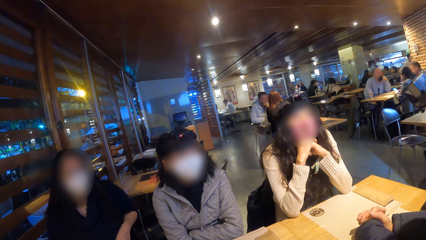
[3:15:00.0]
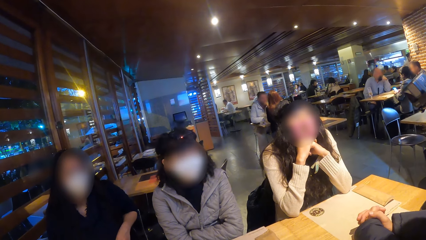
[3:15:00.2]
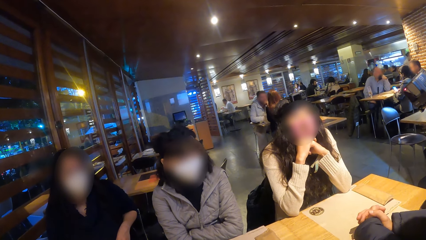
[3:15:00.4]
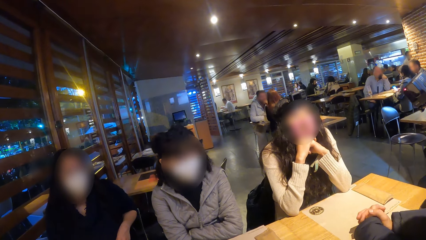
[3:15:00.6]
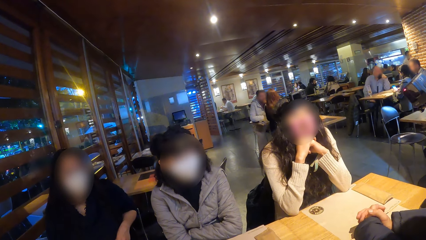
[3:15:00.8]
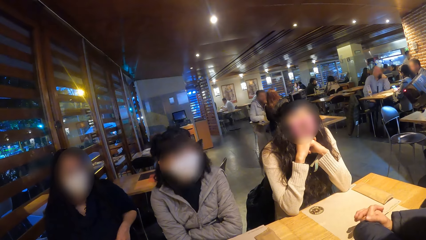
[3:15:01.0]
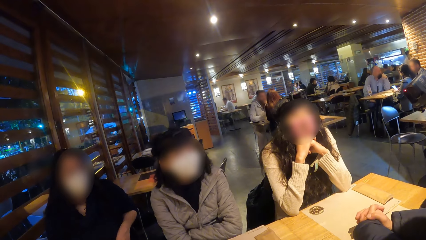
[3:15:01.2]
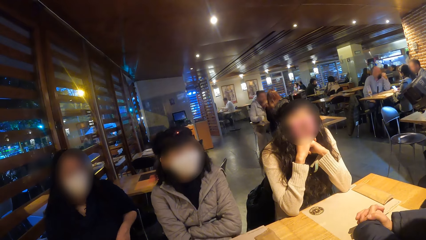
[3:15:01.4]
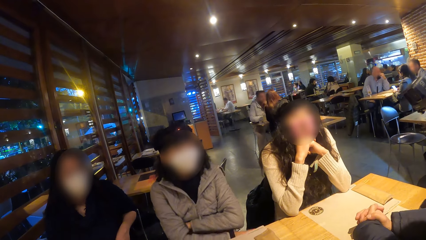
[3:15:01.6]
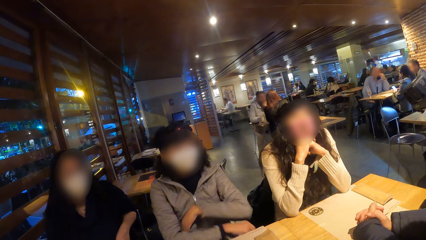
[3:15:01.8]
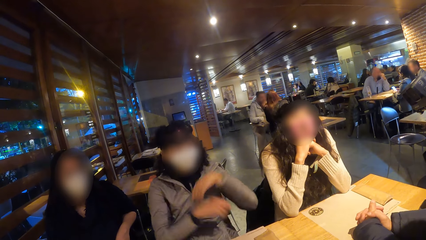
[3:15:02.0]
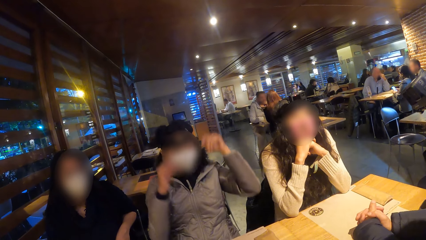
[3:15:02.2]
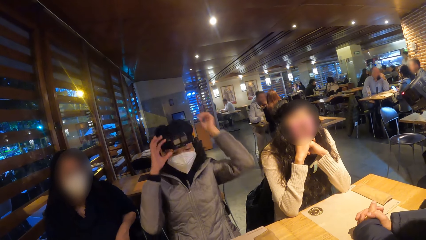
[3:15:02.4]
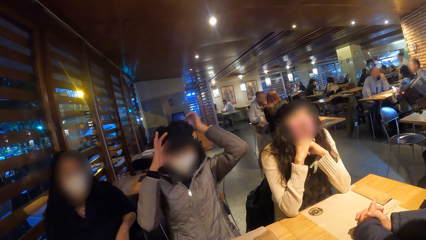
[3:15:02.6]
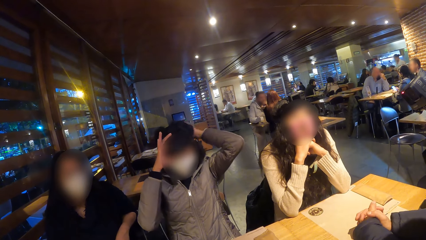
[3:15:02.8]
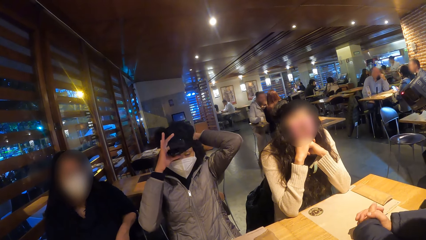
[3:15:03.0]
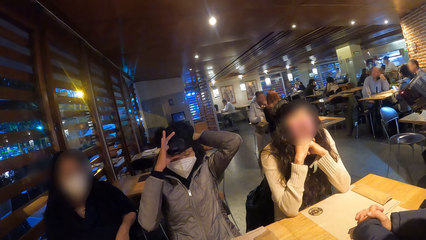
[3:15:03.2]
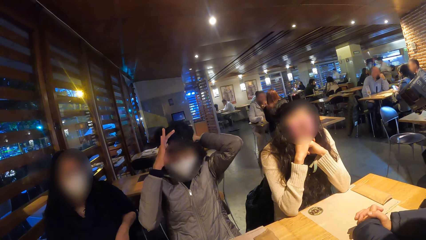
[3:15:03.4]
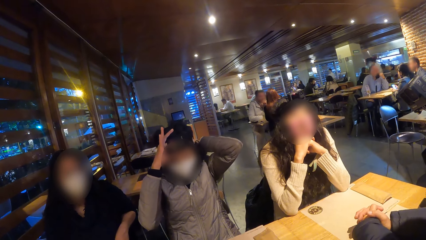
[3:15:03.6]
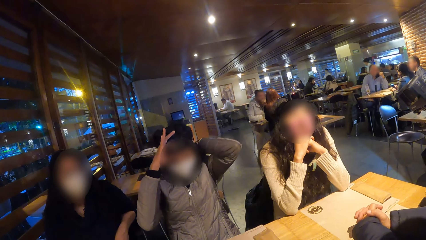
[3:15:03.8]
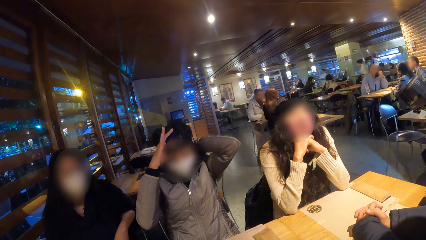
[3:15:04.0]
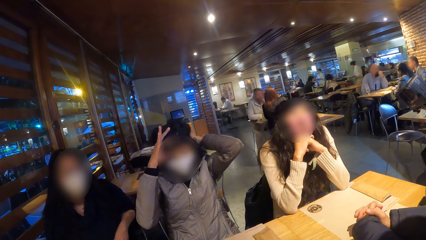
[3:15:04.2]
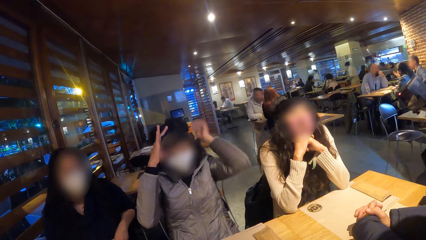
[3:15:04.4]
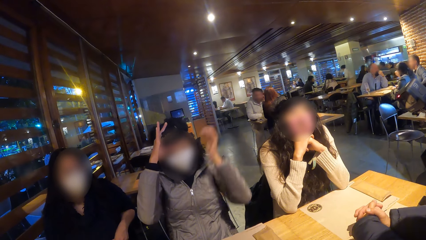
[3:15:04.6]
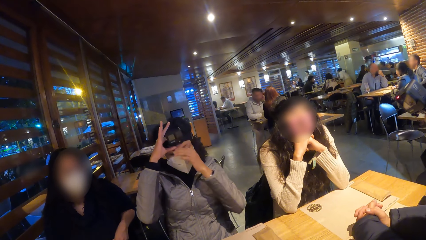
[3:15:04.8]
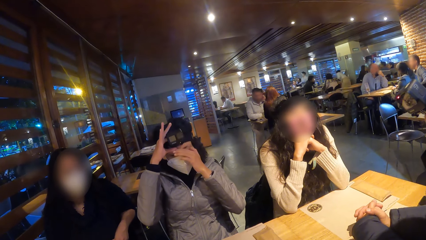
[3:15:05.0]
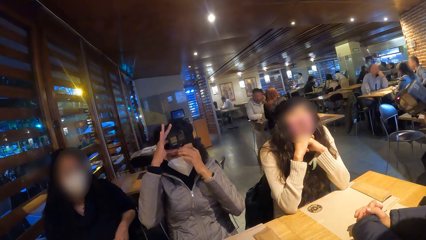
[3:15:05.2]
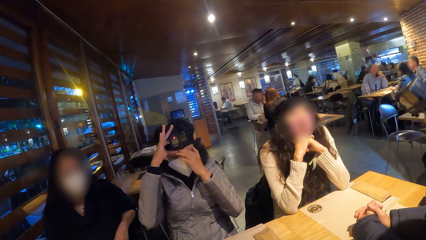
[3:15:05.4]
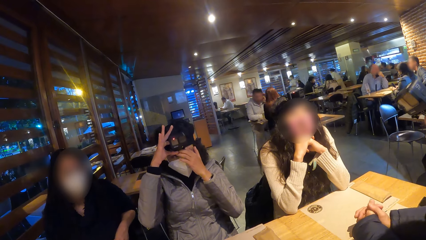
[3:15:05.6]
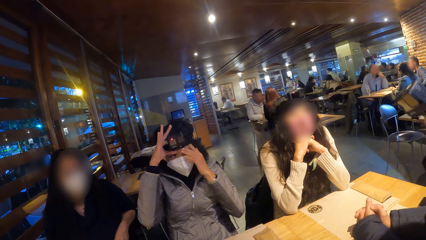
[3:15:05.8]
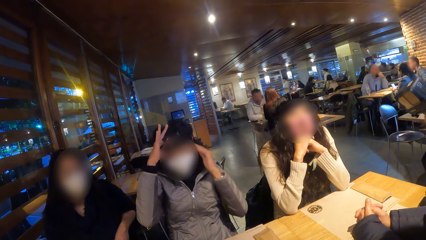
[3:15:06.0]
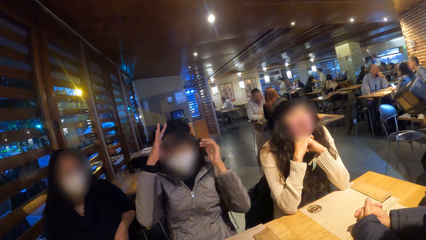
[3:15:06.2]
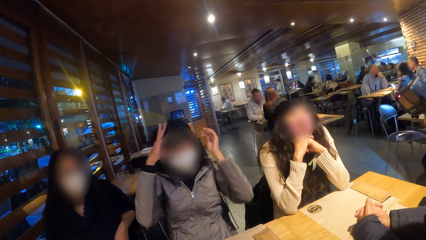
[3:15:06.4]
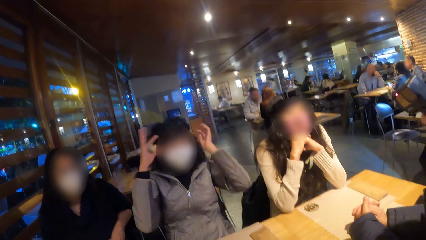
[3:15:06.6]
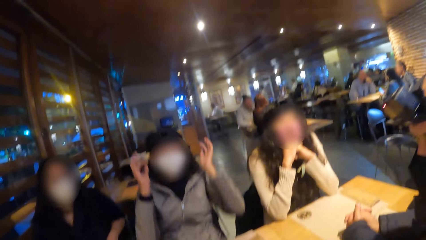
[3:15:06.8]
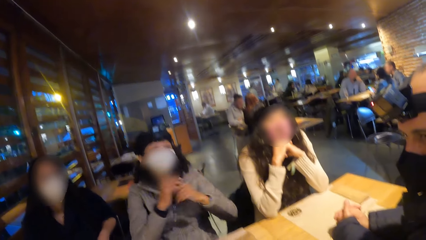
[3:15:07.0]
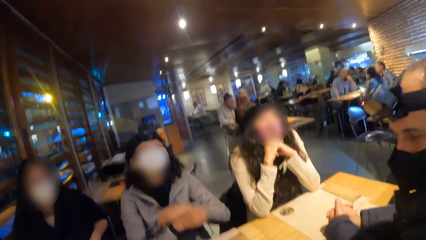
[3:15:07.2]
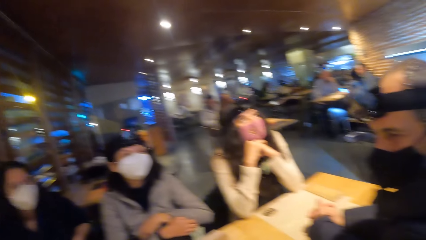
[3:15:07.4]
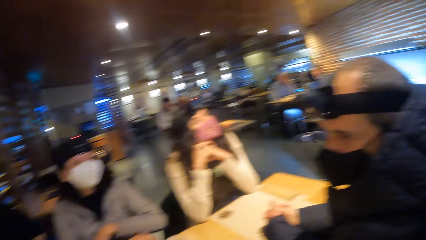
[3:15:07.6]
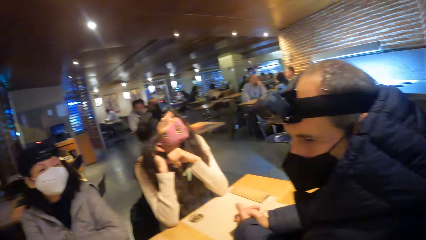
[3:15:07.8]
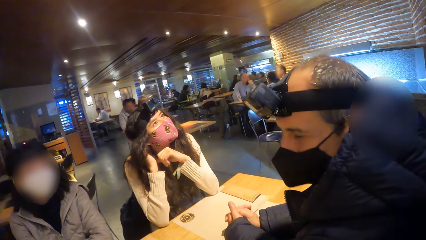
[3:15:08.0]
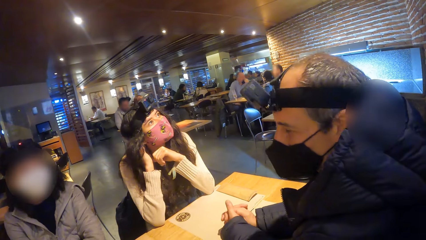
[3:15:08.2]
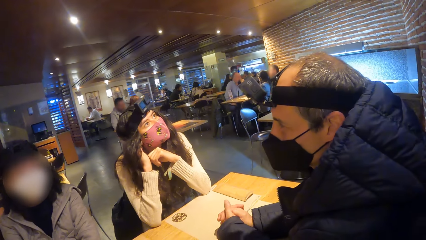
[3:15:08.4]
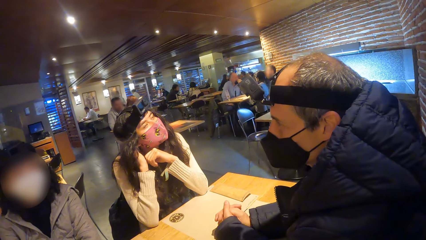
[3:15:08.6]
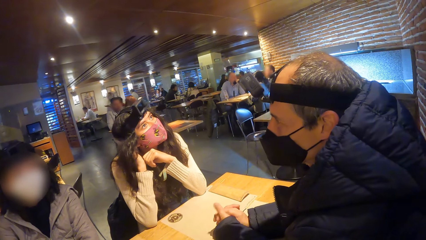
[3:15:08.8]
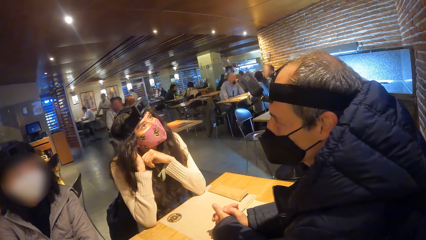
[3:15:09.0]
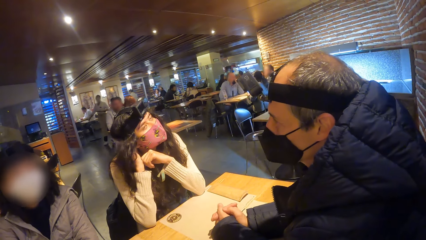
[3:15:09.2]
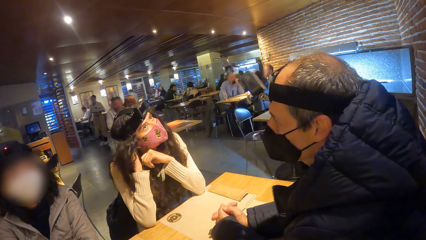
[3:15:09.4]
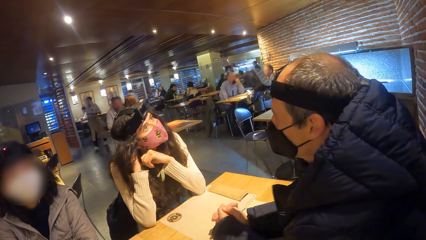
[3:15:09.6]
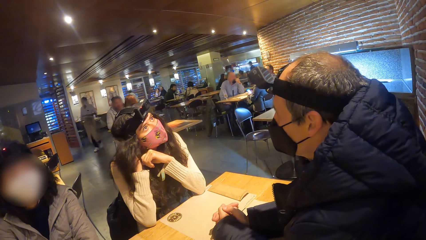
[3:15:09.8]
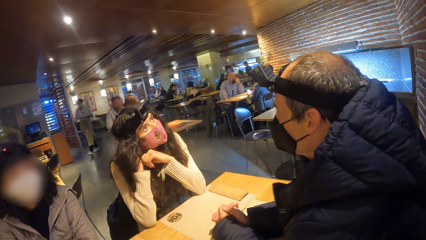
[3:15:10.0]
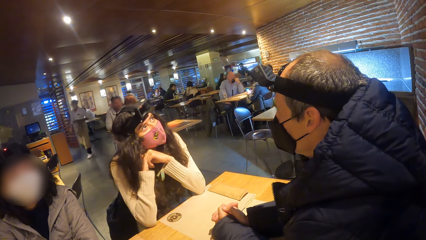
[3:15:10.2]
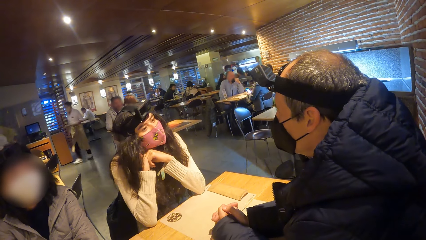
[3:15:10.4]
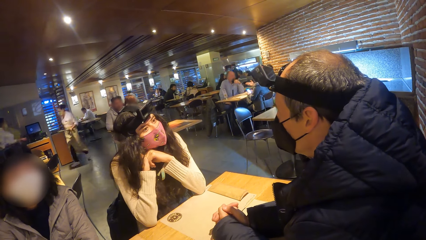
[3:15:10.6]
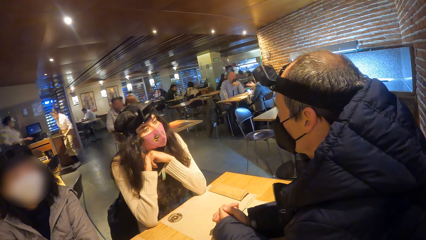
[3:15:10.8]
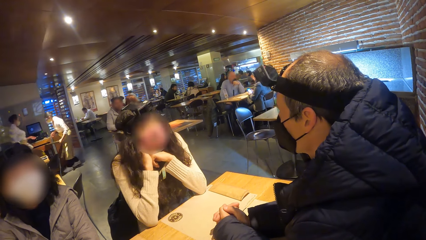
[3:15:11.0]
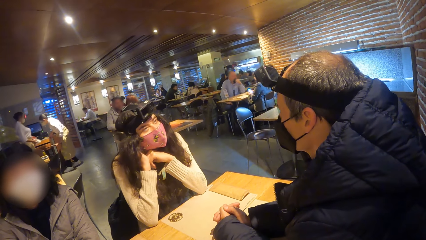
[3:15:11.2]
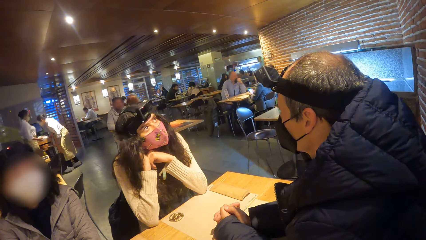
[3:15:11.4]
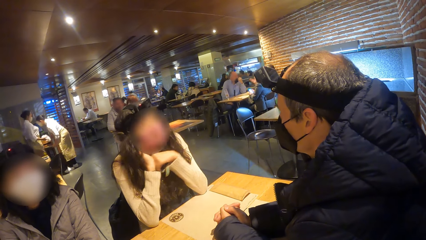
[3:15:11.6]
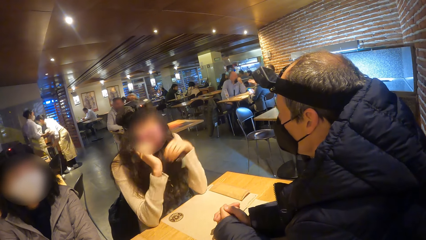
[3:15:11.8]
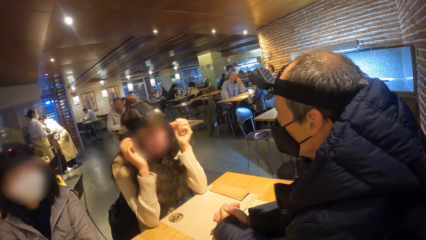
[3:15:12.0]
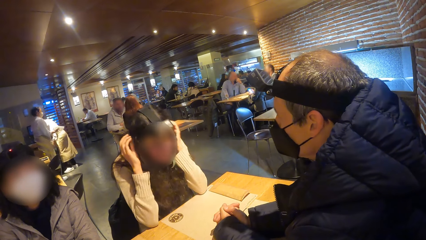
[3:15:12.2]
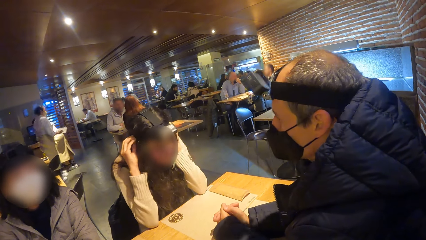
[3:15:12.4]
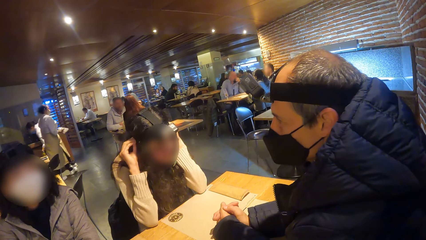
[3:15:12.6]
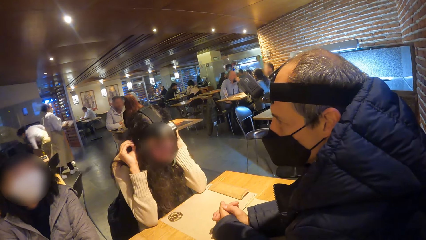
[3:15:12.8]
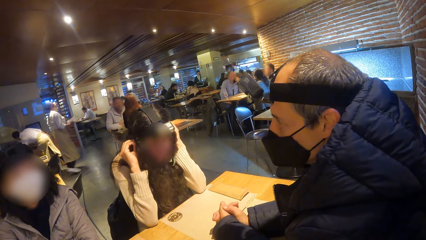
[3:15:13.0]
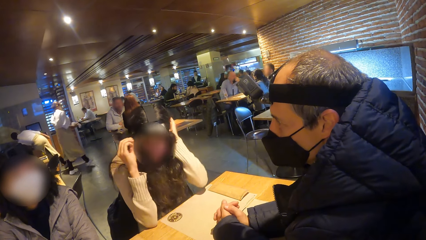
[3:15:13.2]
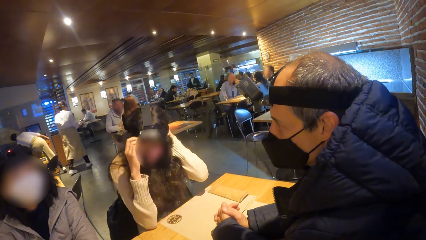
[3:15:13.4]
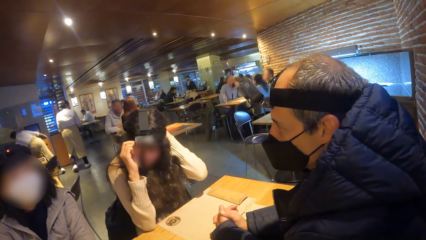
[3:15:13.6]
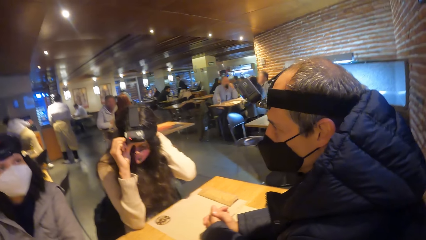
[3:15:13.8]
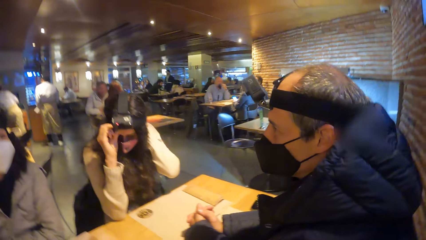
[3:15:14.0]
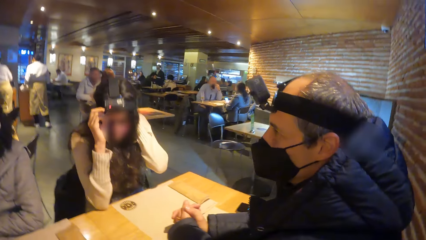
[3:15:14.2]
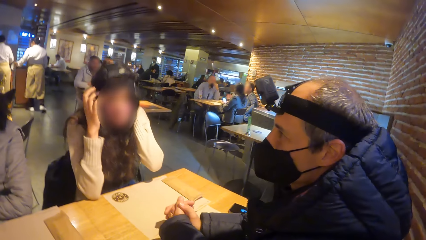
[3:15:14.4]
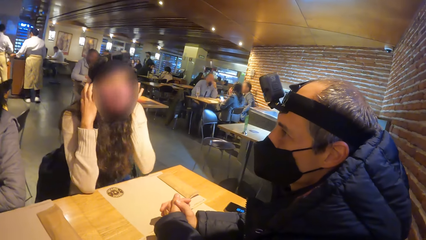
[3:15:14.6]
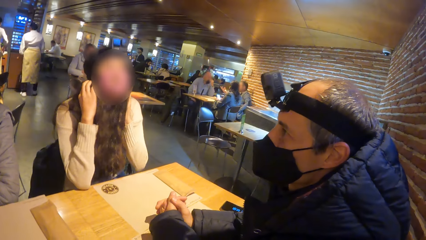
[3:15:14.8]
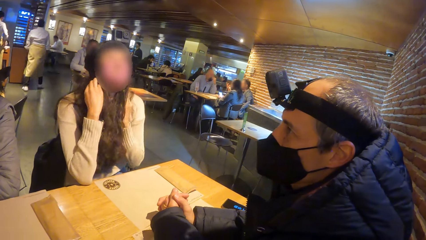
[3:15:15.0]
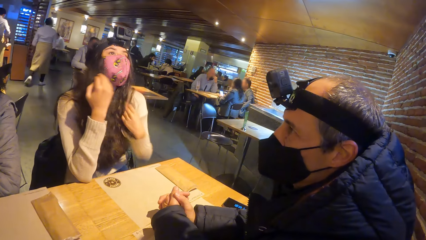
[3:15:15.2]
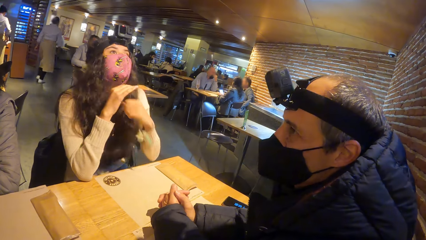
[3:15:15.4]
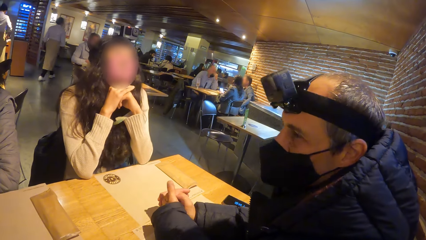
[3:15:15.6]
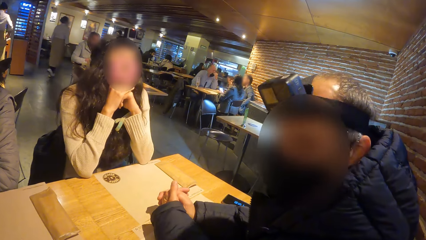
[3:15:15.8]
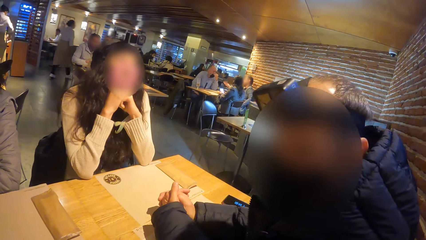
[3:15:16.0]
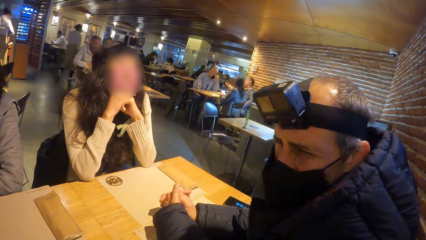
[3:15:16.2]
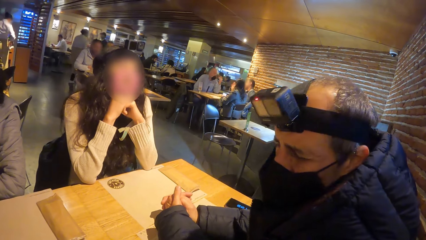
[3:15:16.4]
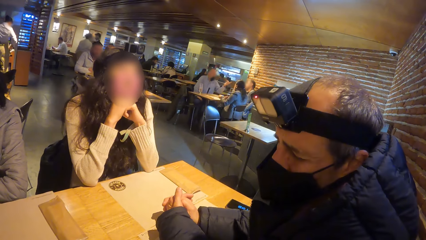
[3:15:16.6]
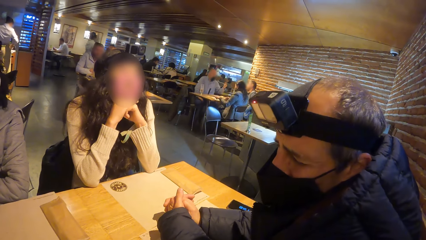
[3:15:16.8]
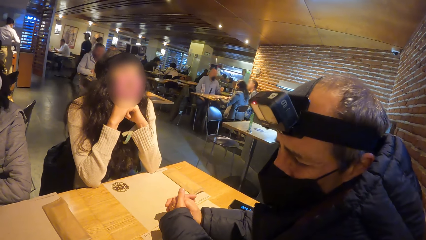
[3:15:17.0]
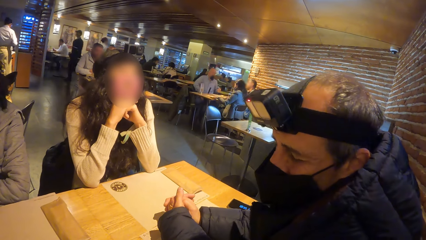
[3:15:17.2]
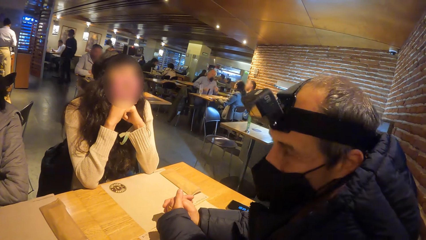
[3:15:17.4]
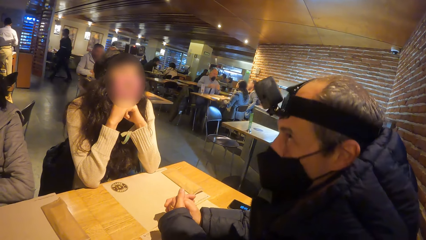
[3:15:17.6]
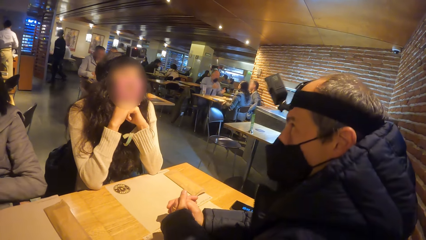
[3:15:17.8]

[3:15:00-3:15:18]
The woman adjusts the camera on her head with both hands. The woman touches a pair of glasses on her face with her left hand. Another woman touches her hair with her right hand. The other woman adjusts the camera on her head with both hands. The other woman touches her hair with both hands and supports her chin with both hands.
